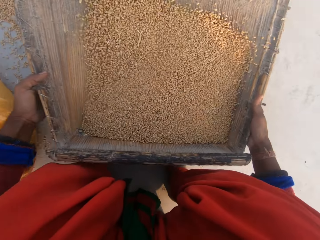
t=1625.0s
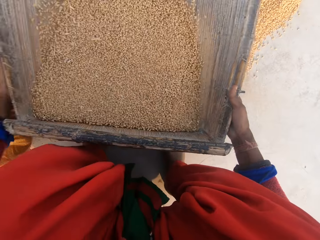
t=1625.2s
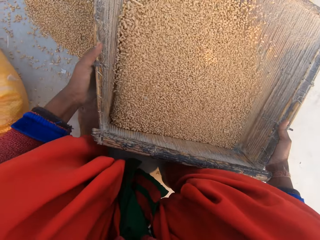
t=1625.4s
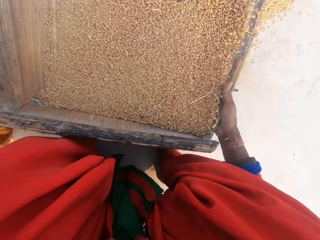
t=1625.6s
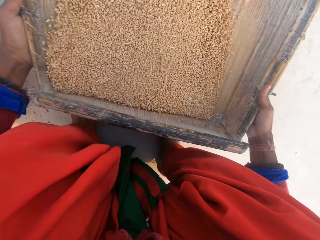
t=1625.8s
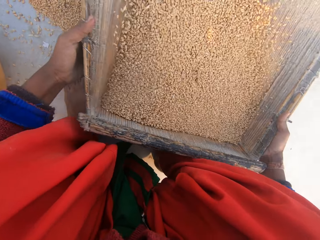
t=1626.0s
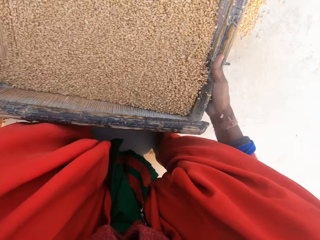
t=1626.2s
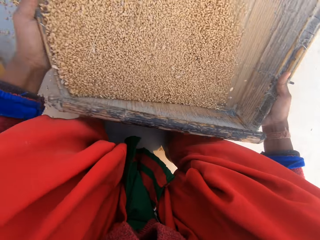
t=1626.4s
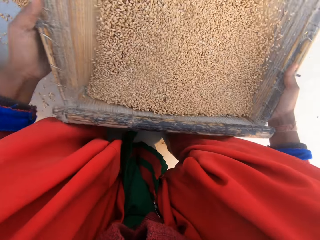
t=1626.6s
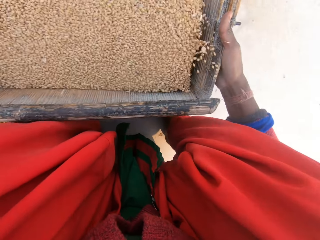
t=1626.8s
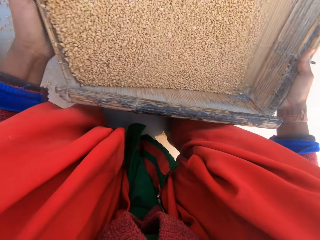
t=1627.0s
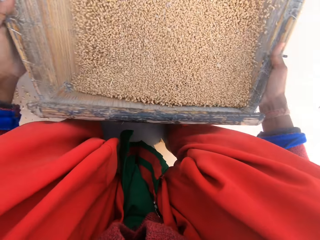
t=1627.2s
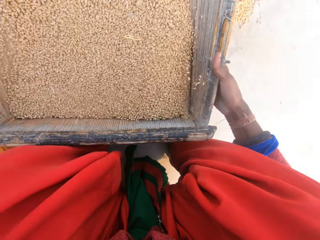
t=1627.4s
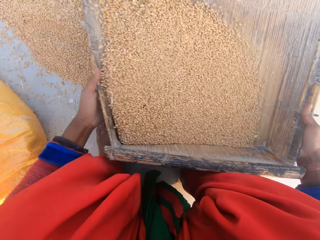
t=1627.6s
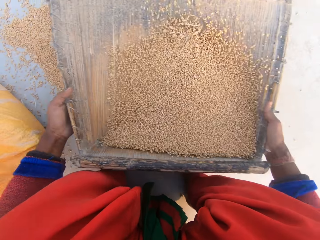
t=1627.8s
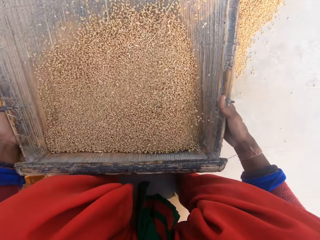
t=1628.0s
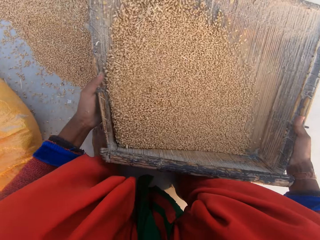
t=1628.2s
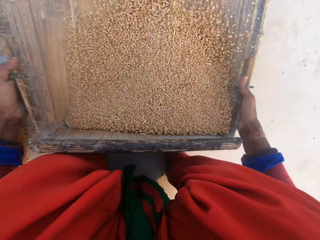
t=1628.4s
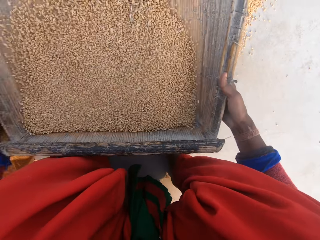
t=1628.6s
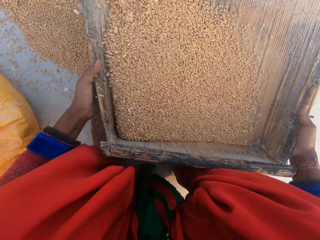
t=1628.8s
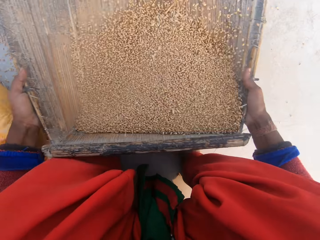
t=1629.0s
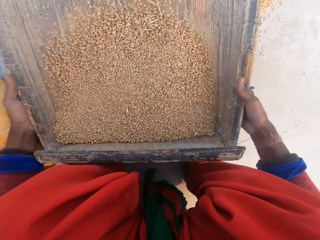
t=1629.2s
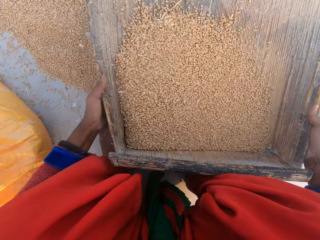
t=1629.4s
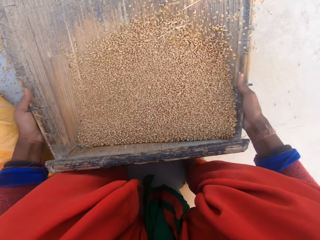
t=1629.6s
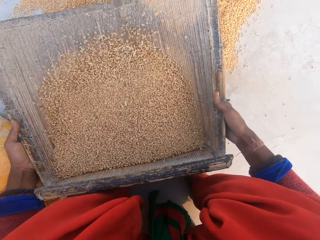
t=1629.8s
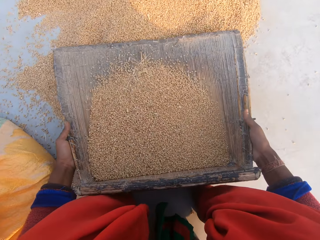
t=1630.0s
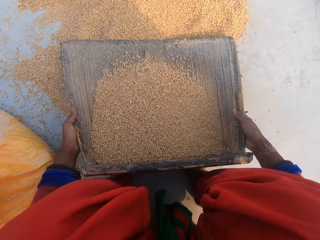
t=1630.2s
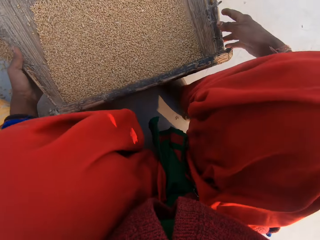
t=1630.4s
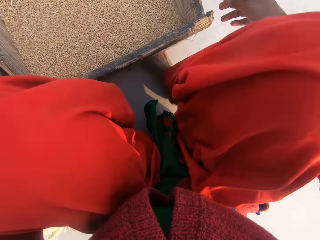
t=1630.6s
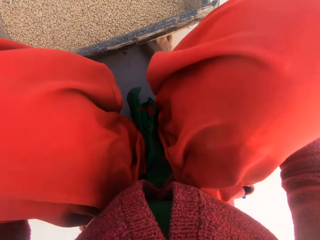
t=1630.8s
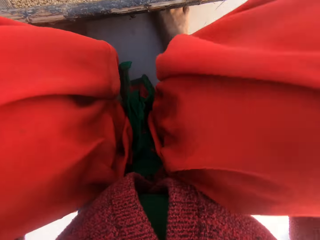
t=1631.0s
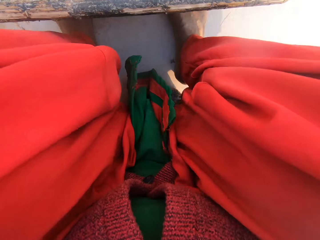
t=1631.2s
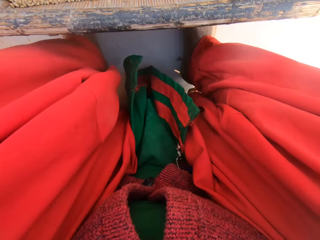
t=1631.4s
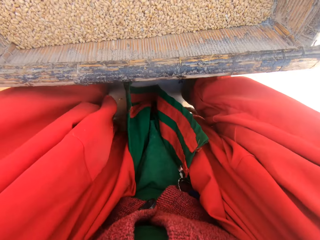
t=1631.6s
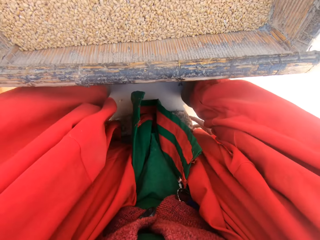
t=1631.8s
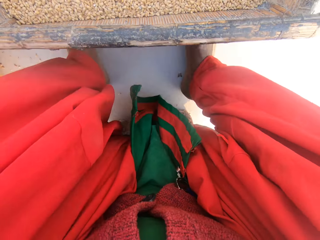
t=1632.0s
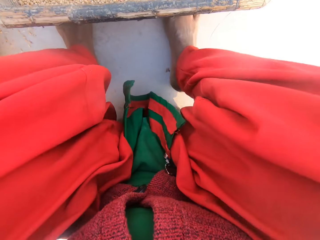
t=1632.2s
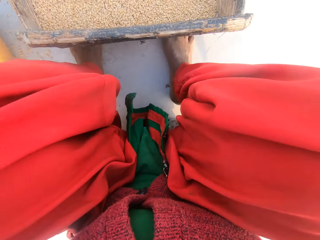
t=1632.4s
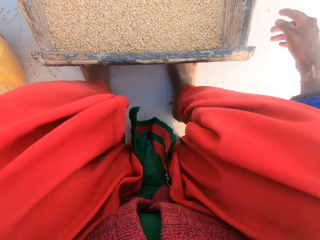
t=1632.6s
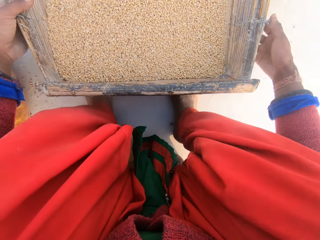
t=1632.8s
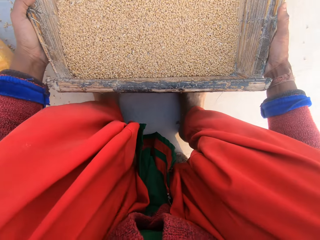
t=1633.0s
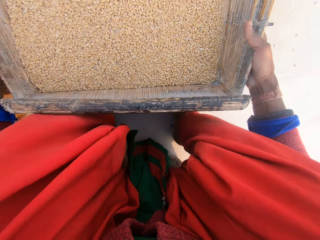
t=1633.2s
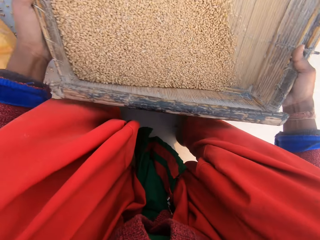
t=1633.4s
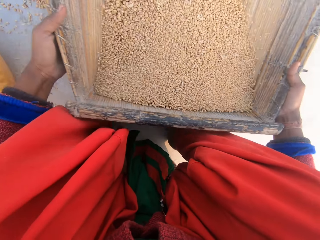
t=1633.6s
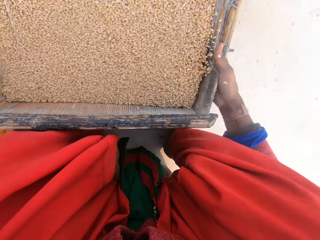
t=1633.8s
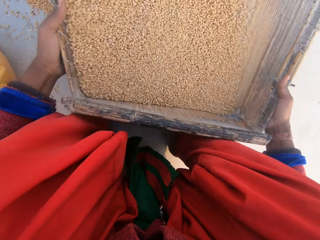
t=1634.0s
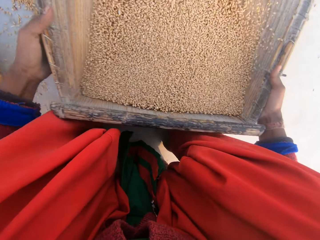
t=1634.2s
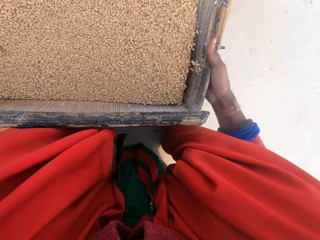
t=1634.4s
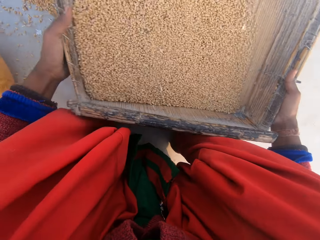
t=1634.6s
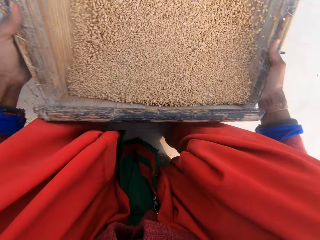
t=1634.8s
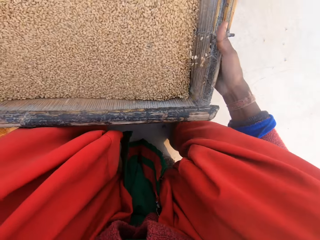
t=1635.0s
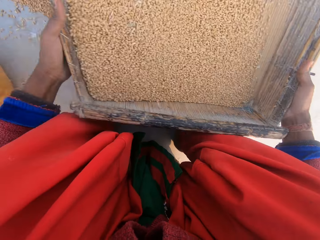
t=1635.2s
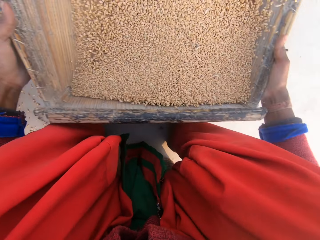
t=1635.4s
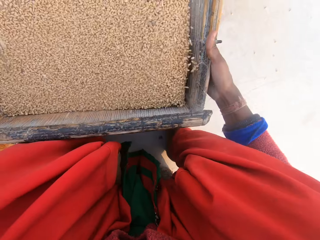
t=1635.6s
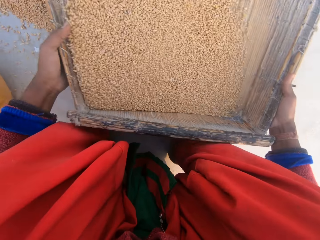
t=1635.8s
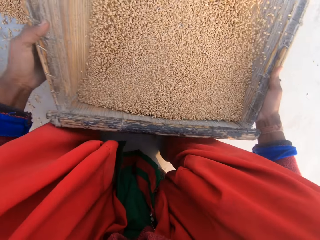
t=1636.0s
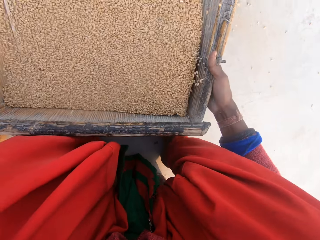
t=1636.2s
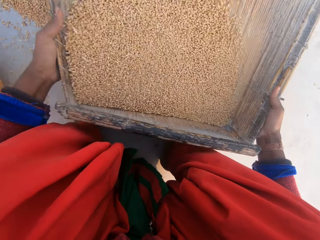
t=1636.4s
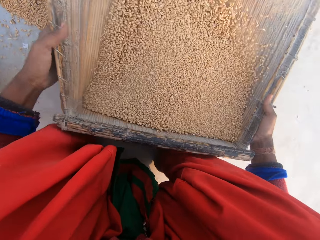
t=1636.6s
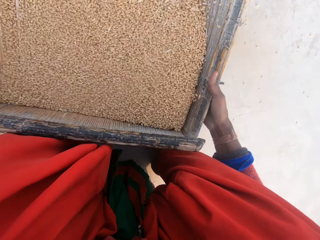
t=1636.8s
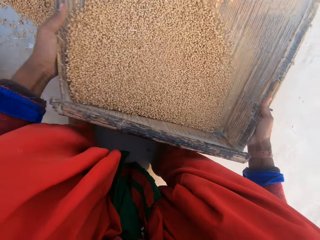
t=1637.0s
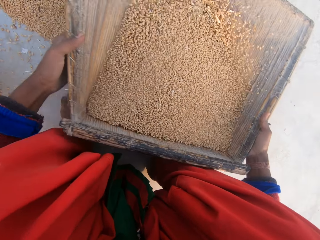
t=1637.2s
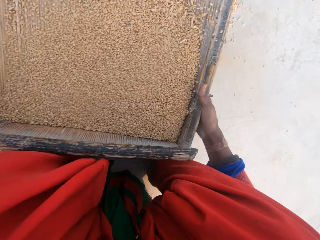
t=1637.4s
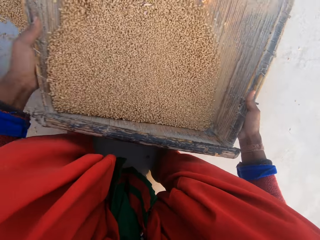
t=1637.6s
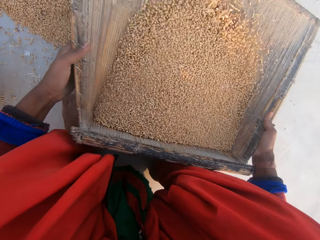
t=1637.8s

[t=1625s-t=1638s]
The camera wearer shakes the grains in the sieve. She places the grain cleaner down. She stares at her feet. She removes dirt on the grains. She shakes the grains in the sieve again.

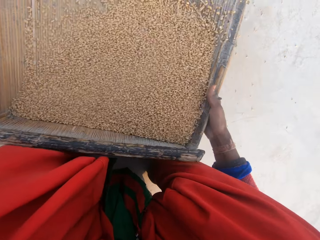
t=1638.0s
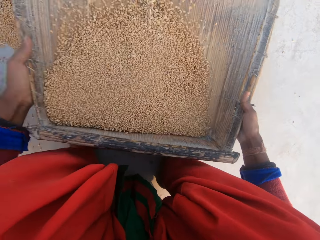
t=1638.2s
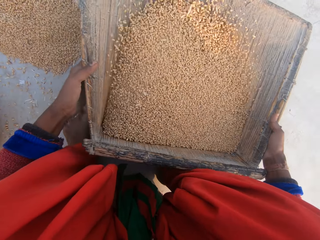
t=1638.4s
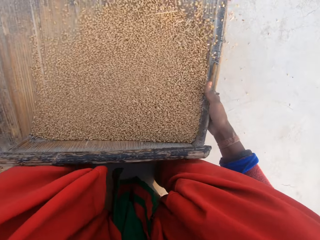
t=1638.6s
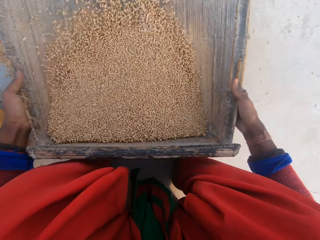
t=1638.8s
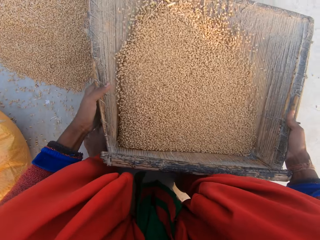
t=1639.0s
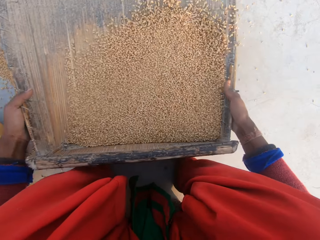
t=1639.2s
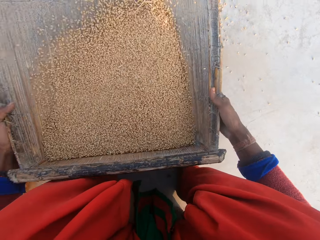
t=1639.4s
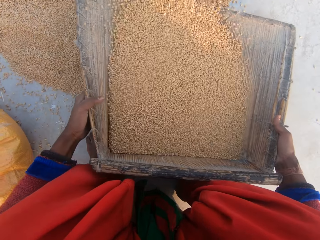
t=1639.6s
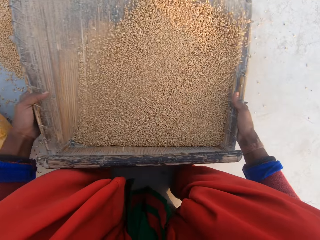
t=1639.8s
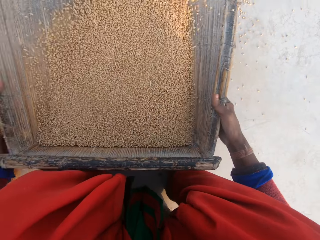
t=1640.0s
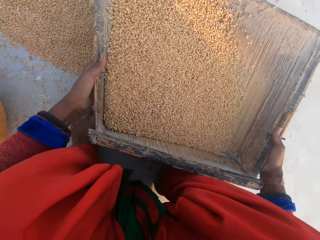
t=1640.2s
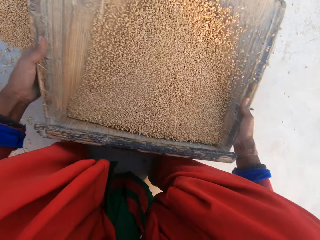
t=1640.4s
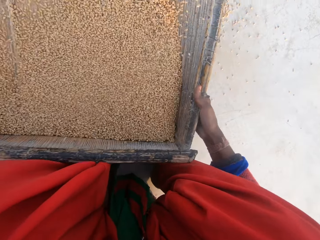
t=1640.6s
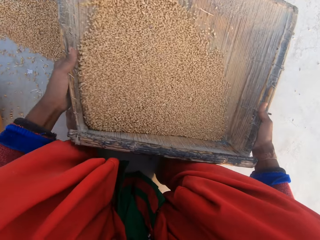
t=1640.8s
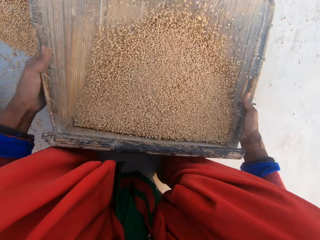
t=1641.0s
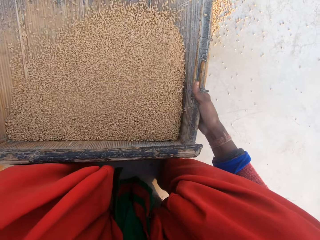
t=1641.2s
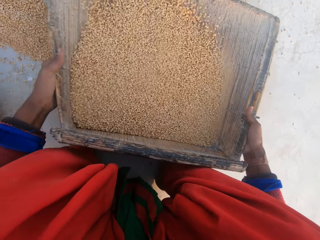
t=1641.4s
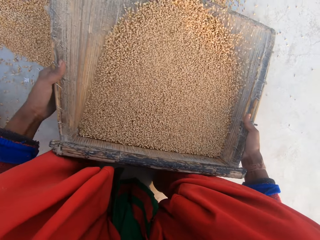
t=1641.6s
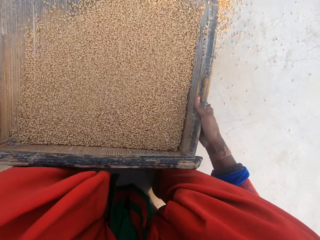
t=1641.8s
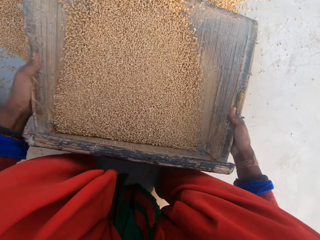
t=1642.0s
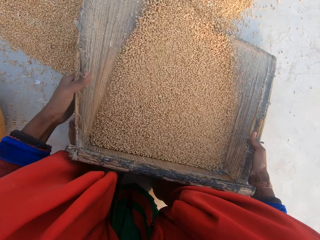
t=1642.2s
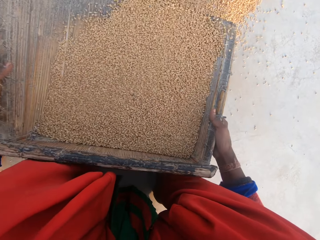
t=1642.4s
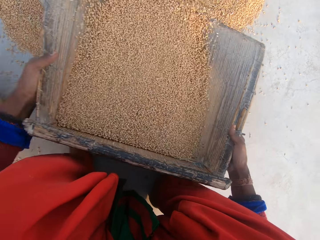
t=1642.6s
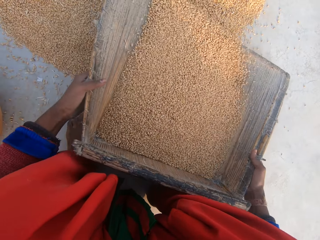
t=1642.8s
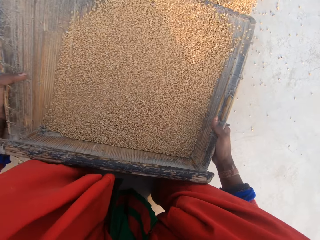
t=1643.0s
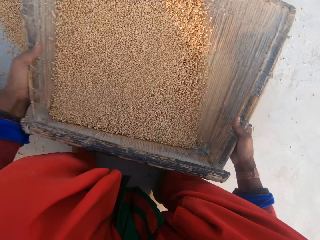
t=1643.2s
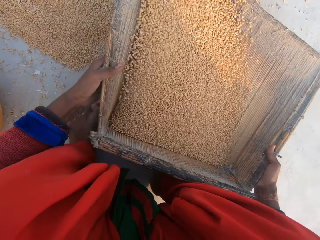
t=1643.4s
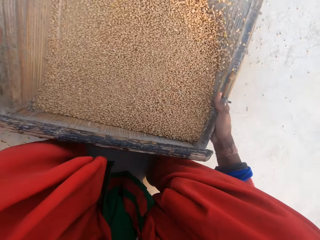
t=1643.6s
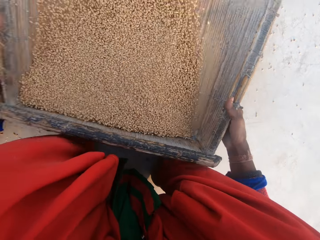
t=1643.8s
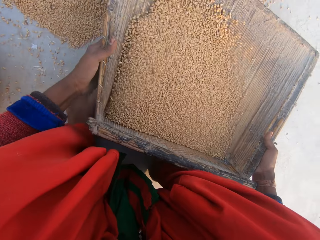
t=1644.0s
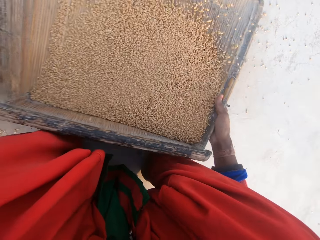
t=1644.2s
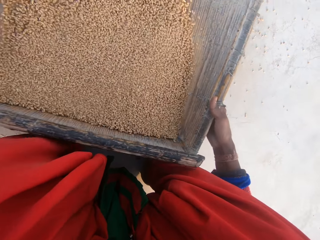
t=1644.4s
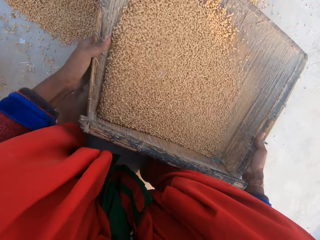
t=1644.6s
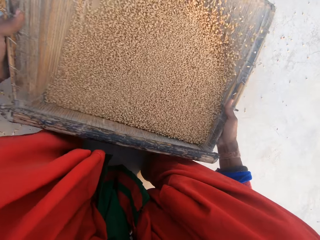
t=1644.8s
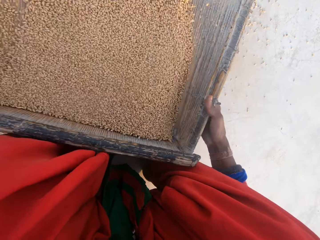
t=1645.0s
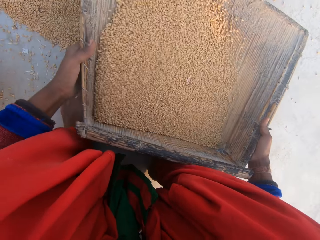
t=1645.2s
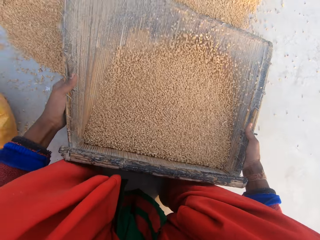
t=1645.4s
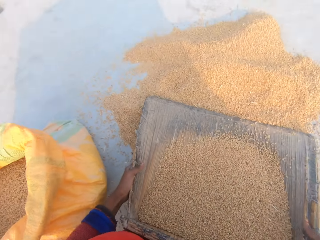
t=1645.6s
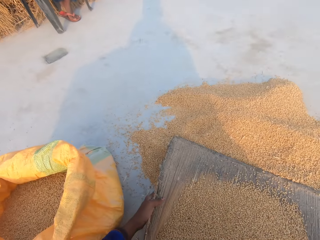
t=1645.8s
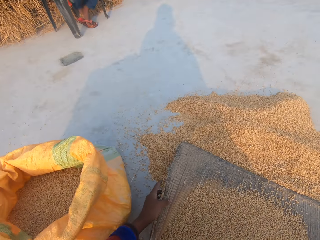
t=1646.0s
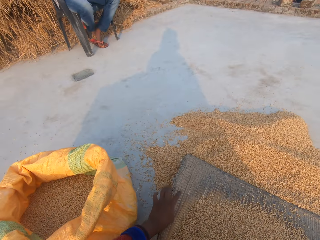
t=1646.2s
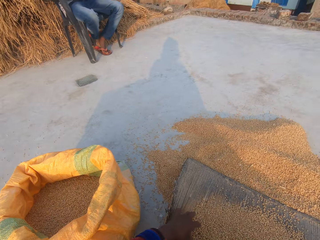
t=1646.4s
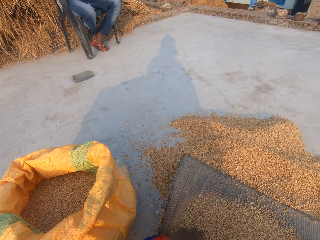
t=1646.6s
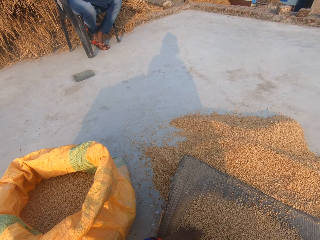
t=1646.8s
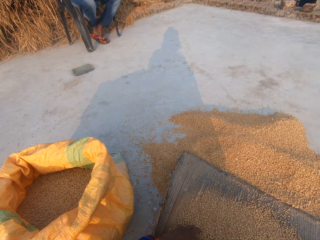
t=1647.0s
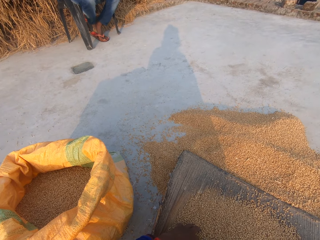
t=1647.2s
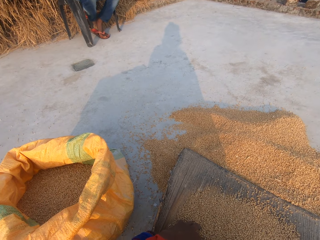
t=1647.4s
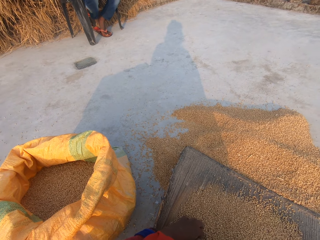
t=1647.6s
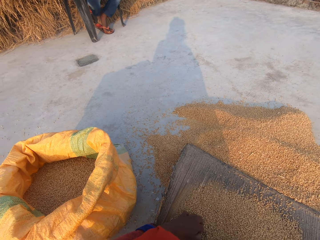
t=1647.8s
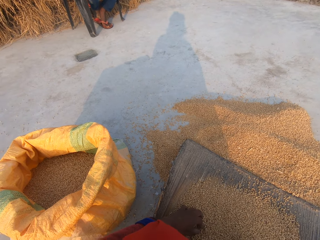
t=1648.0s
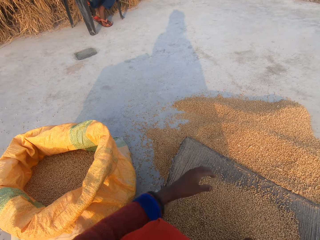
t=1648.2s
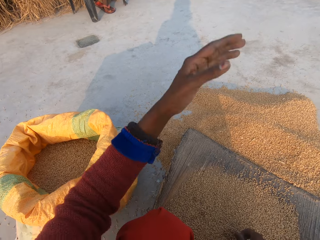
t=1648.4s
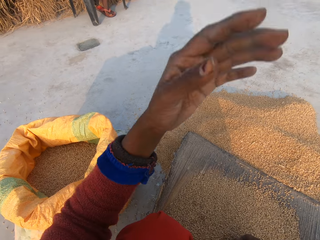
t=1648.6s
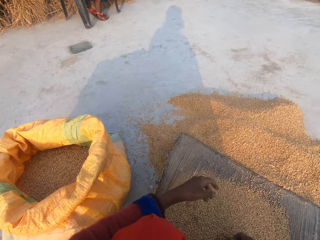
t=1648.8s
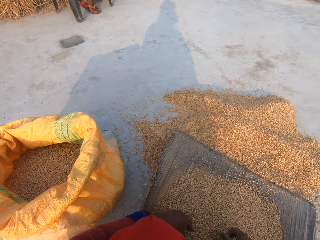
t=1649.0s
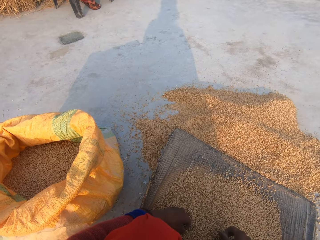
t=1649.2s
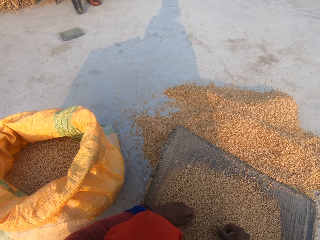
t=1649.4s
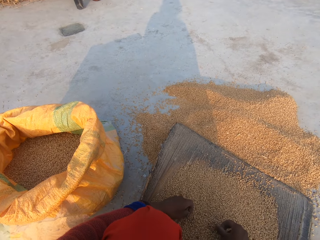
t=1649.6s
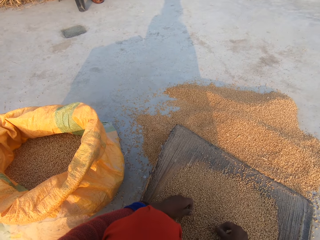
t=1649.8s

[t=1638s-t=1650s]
The camera wearer drops the sieve on the ground. They stare at a man.
